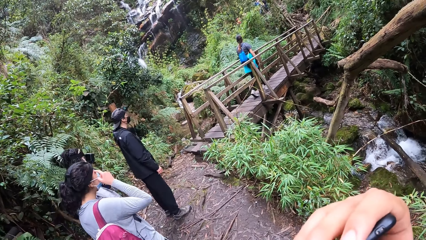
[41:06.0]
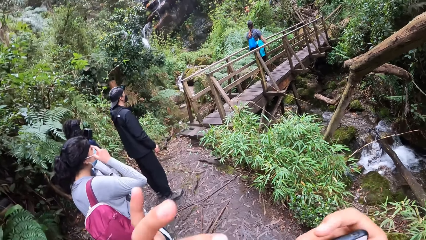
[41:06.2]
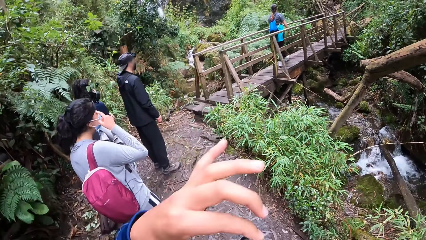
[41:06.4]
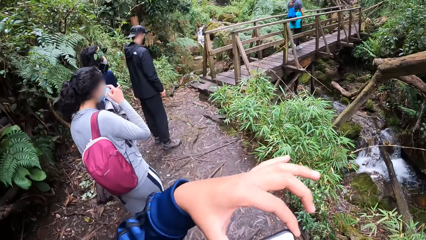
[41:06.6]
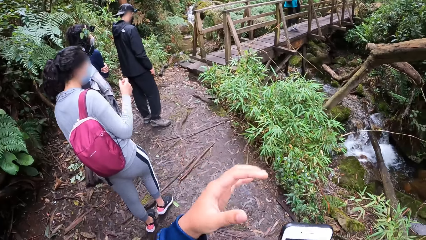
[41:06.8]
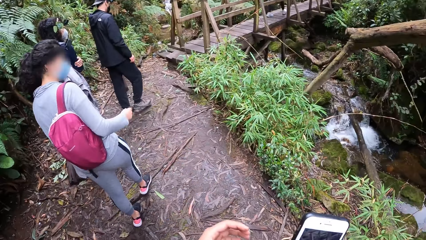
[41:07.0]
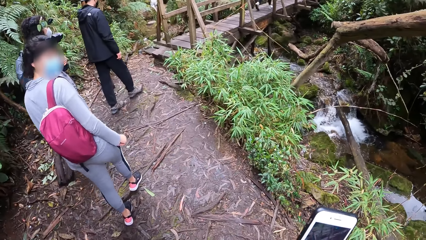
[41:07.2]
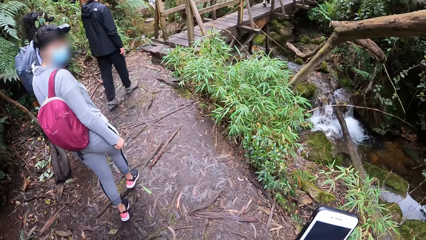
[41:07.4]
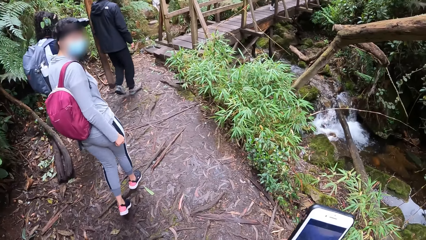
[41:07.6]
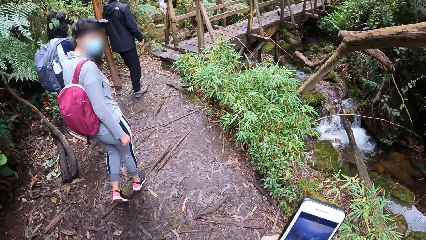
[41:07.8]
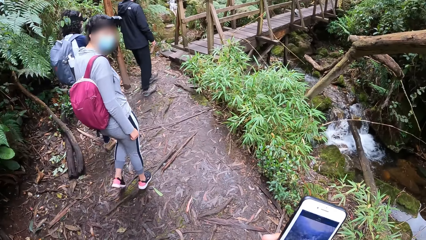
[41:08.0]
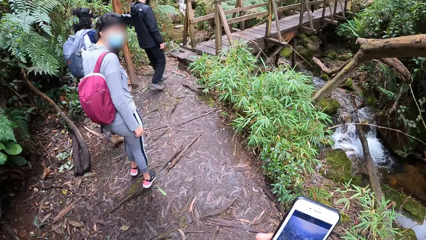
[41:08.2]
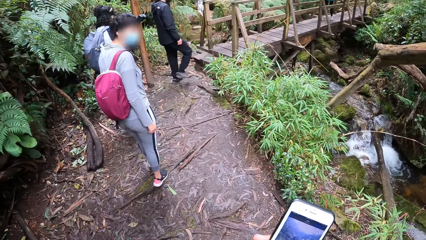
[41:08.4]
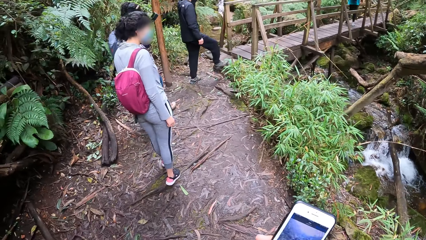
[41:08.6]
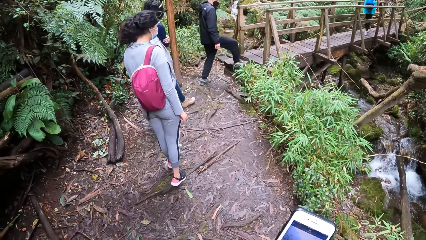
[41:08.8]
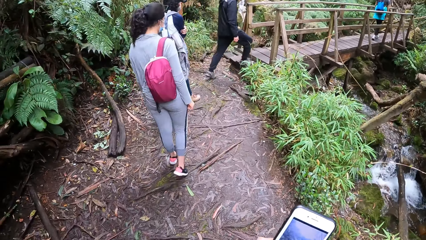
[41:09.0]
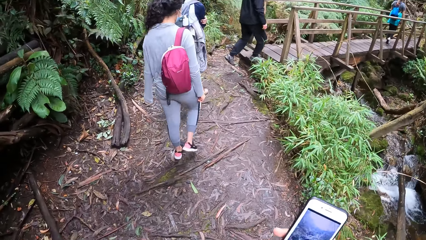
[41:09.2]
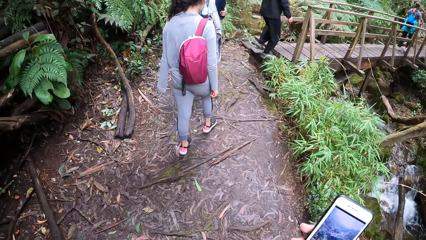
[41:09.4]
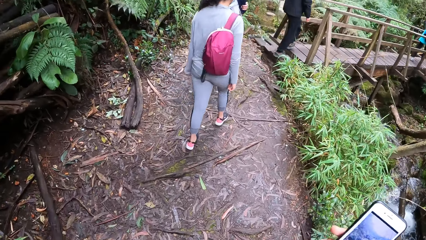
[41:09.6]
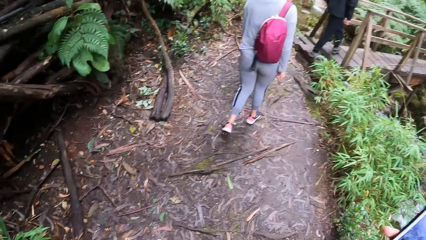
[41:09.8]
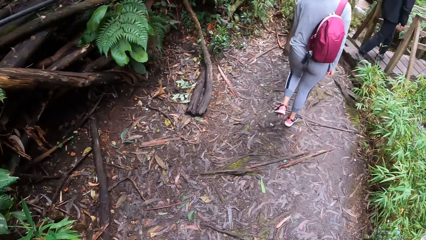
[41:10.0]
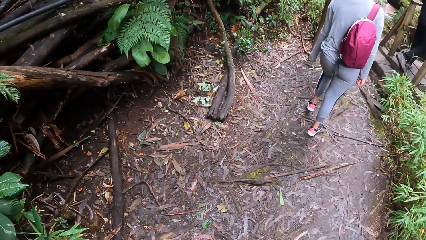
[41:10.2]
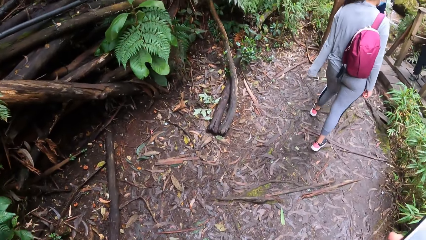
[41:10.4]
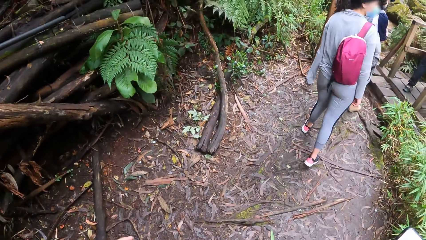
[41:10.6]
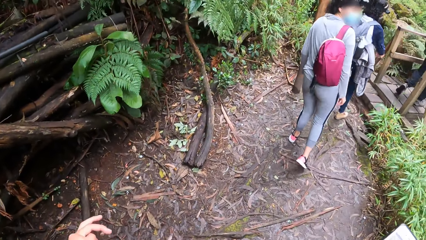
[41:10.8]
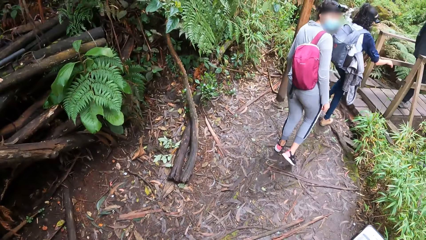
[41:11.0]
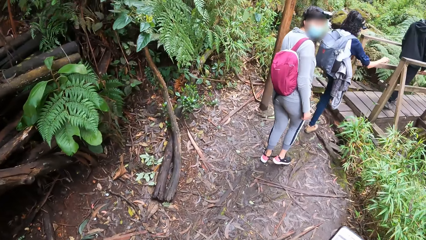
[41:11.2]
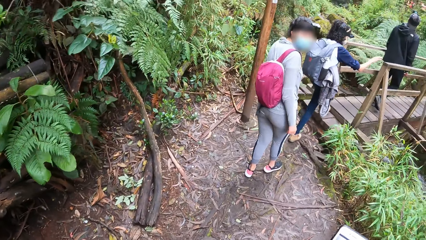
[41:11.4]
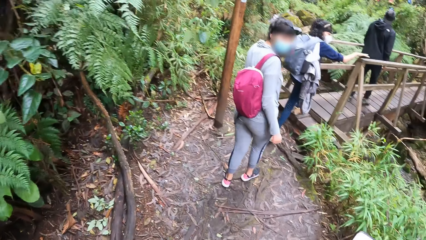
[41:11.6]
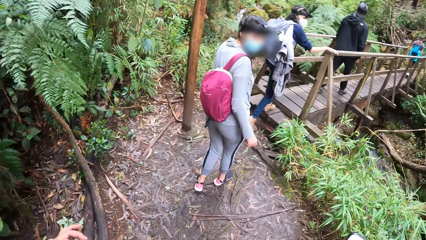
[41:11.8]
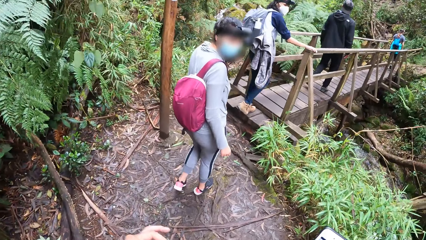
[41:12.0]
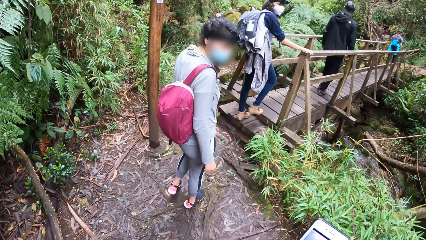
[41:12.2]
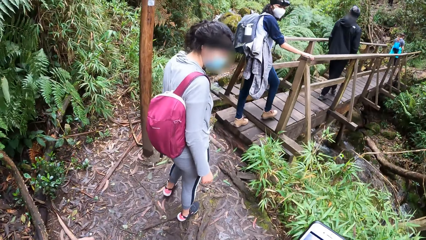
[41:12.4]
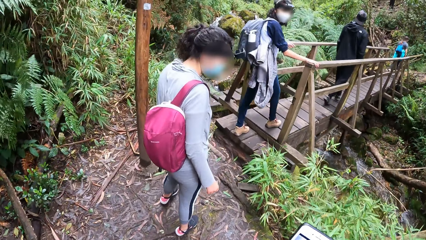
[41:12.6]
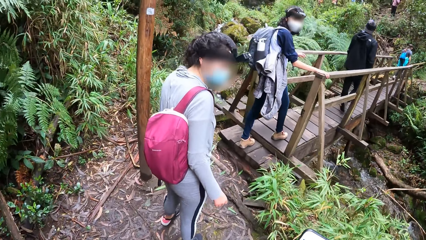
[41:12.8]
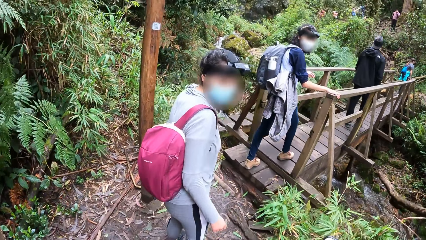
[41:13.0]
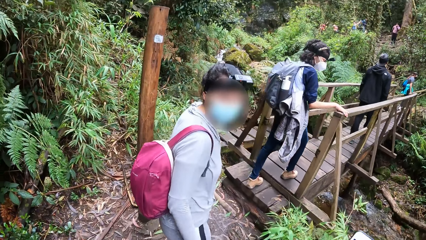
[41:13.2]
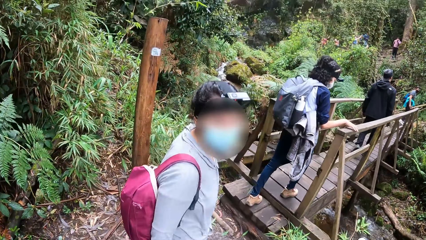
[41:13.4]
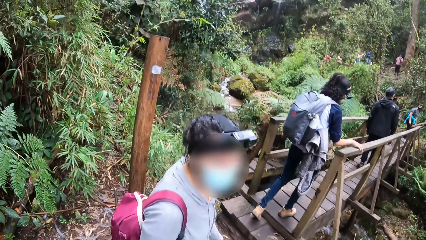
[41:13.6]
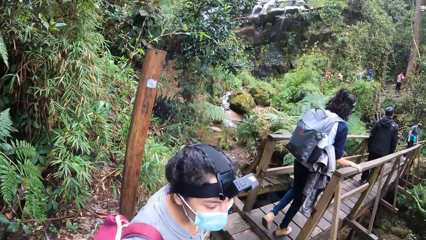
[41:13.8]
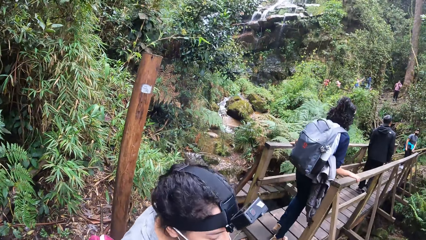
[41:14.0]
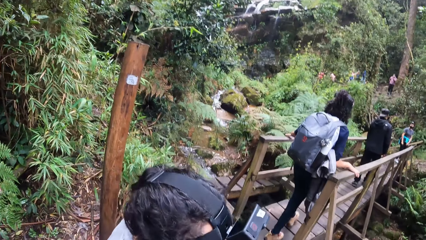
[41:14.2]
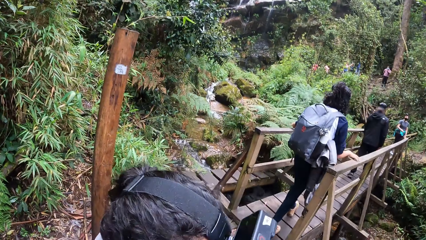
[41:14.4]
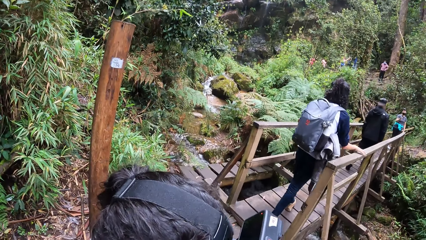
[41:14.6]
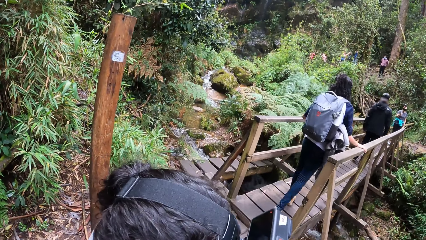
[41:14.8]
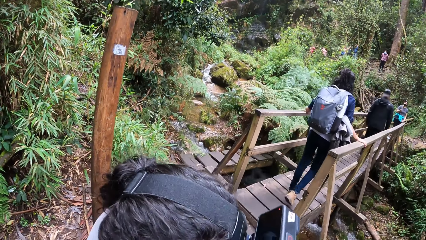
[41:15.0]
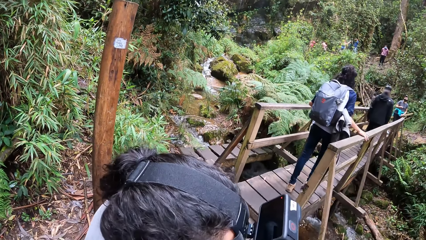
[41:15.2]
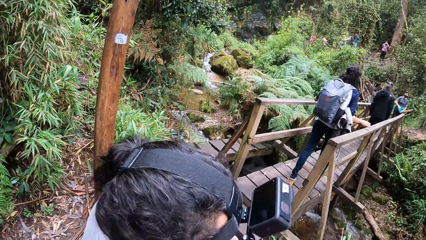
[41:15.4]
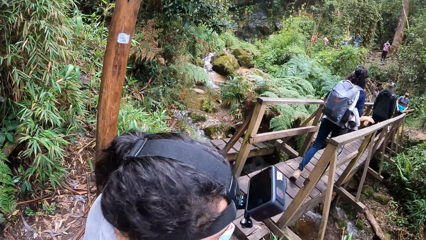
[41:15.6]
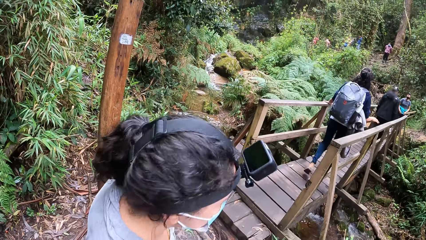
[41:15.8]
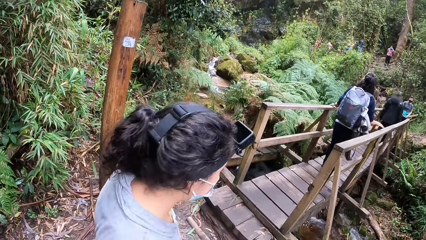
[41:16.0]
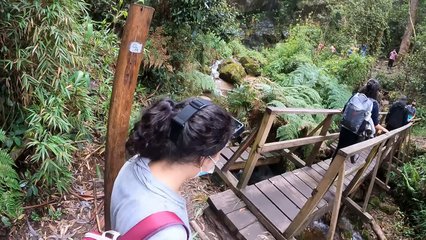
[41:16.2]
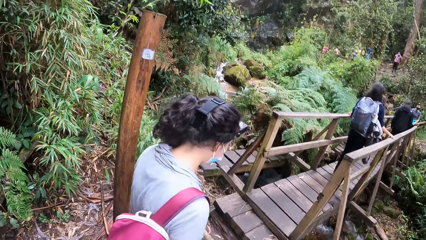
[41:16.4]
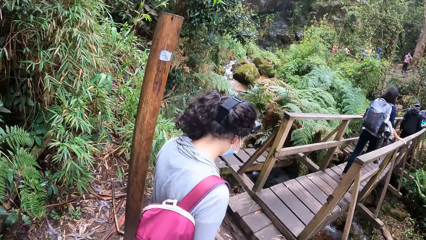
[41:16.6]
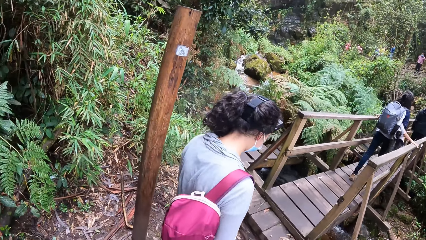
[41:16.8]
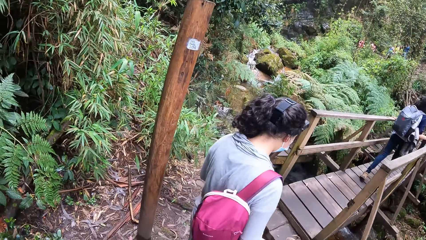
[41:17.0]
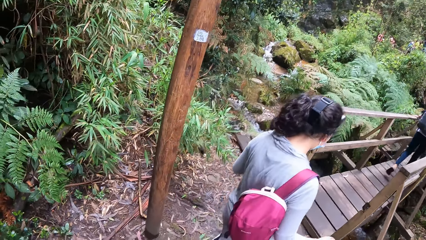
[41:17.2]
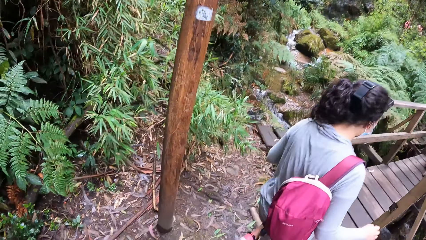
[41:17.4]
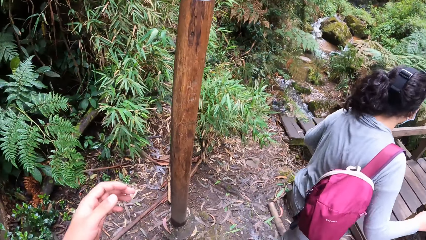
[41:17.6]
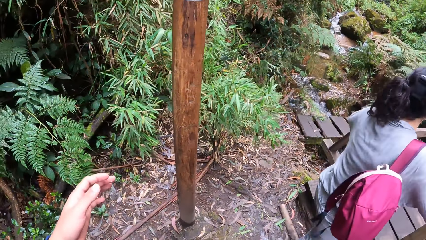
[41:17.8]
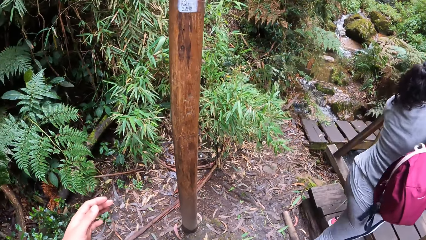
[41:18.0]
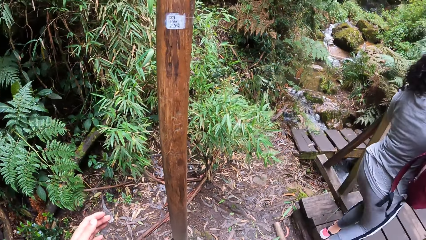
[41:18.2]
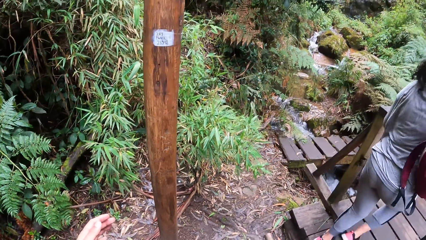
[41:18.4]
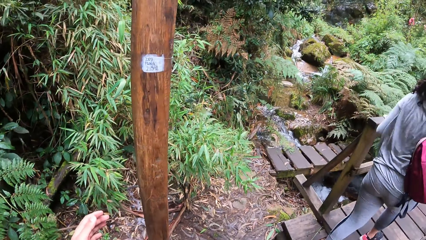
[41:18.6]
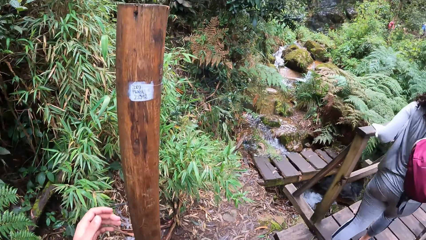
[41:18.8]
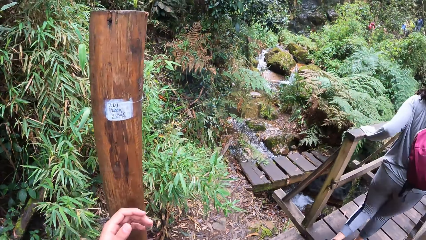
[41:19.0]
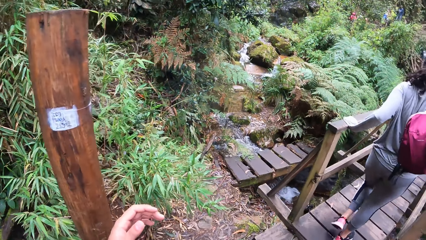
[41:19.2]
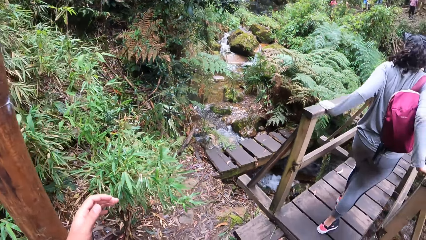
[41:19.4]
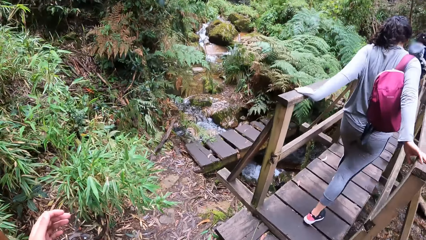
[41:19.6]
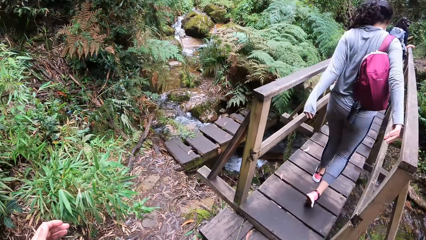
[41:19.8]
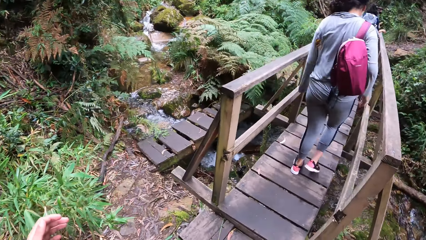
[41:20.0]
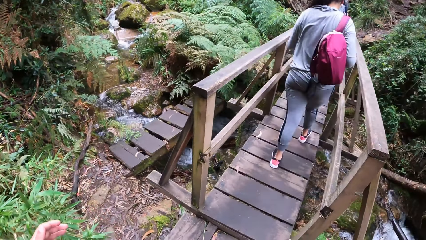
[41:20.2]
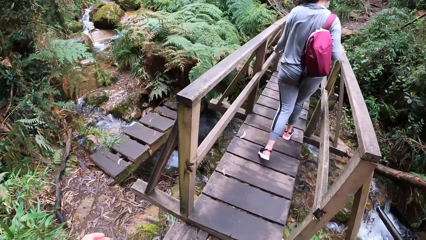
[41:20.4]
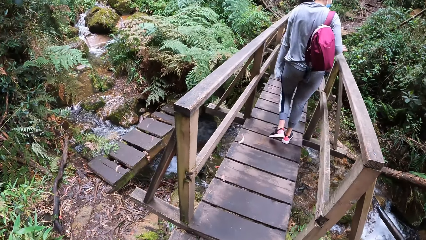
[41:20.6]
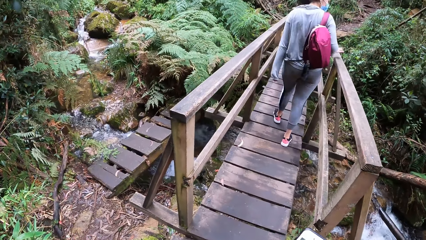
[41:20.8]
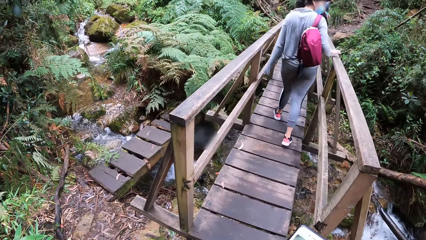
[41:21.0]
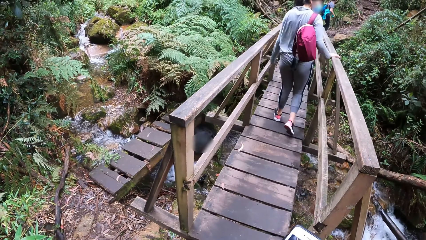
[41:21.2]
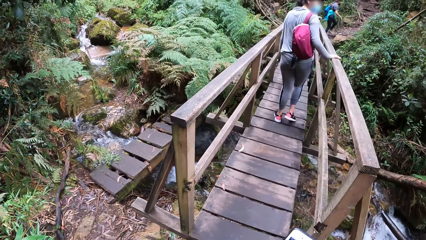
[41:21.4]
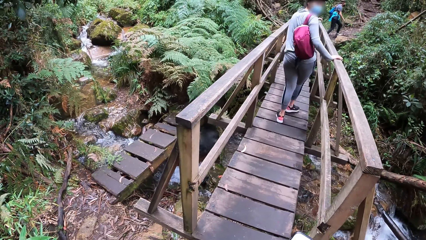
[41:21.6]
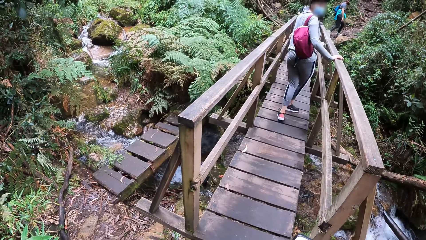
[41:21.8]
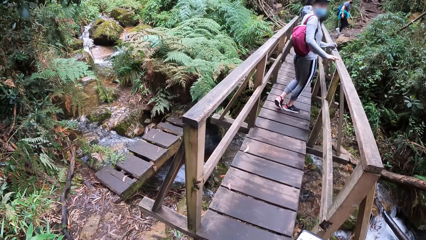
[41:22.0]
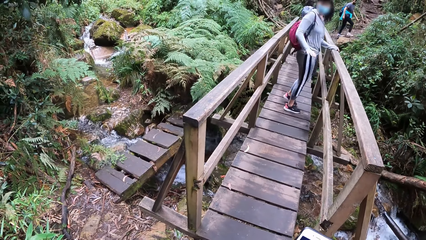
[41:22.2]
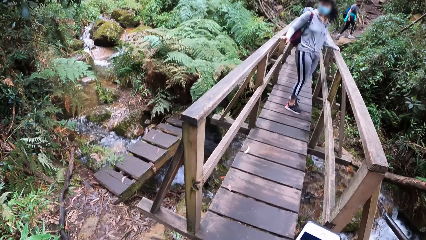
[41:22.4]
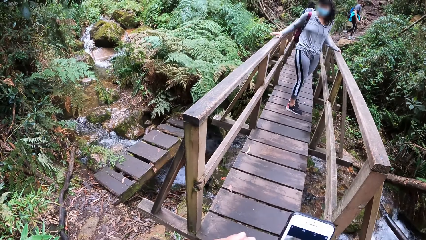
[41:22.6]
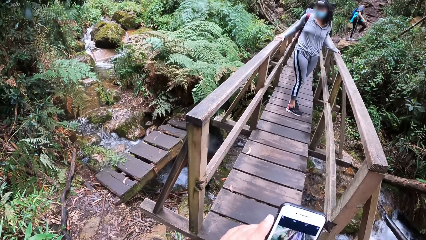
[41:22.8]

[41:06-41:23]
The camera wearer holds the phone with his right hand.
